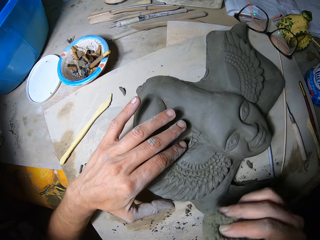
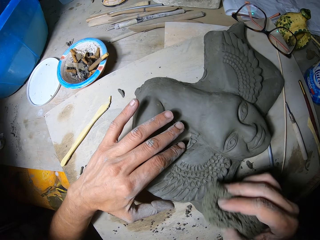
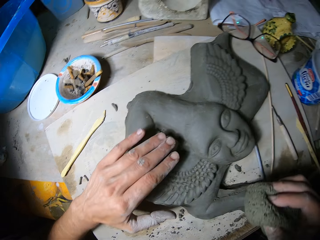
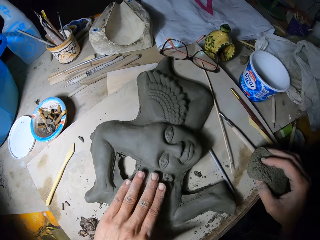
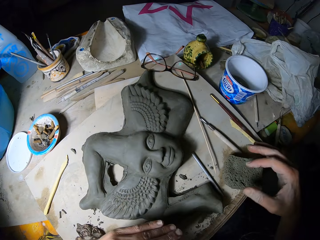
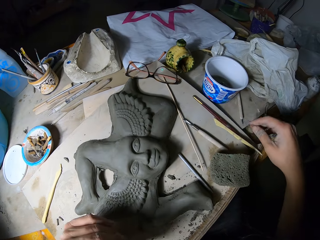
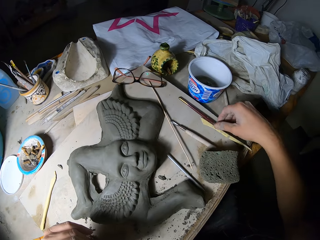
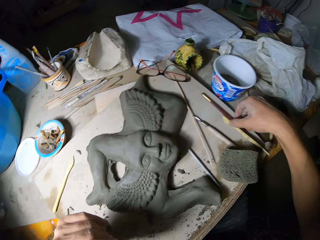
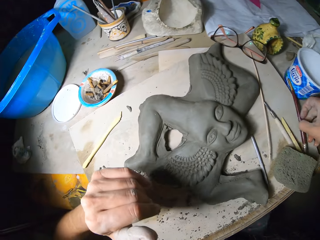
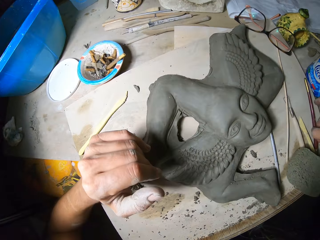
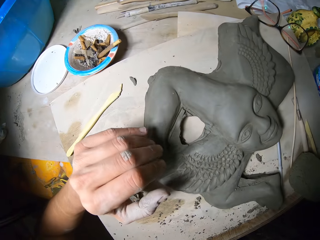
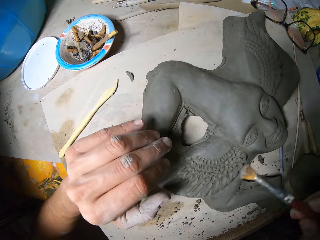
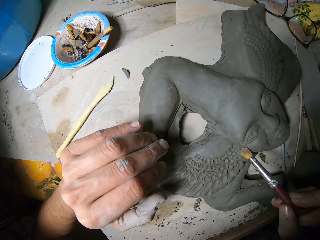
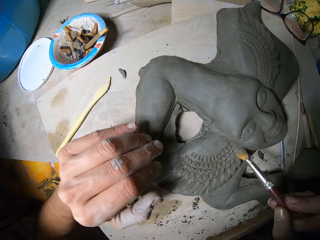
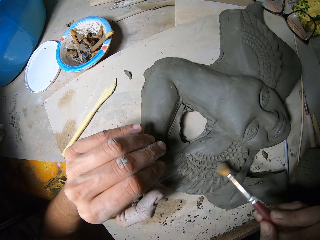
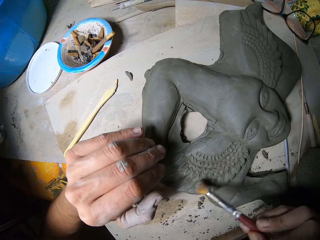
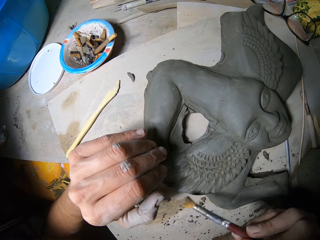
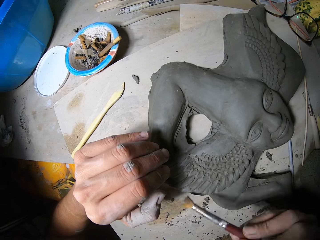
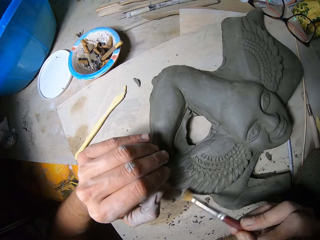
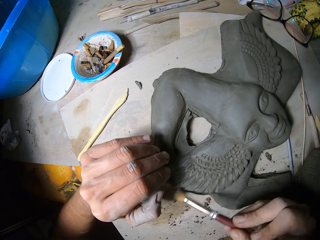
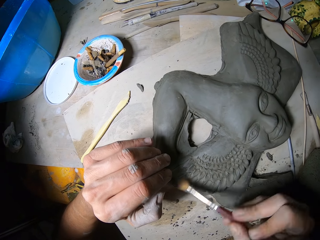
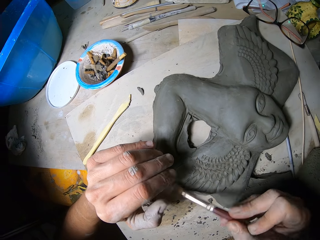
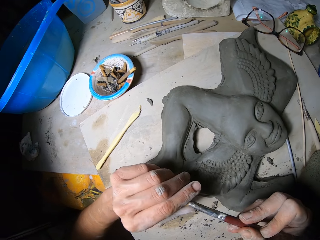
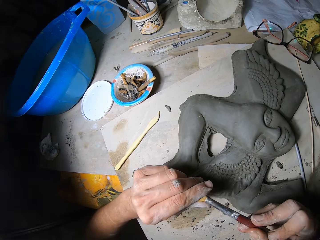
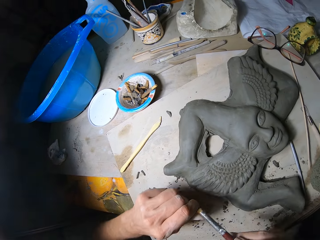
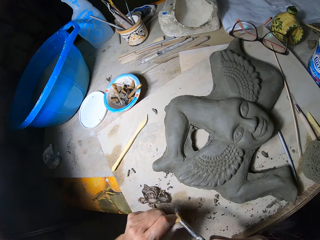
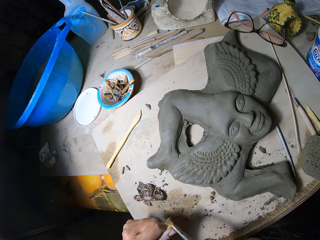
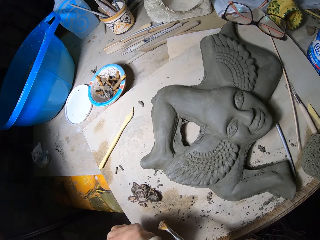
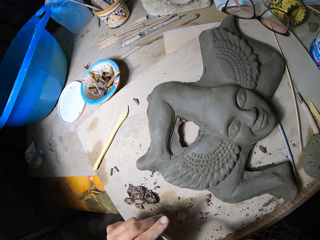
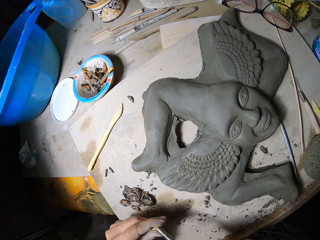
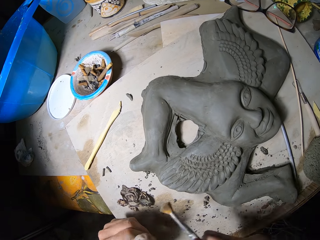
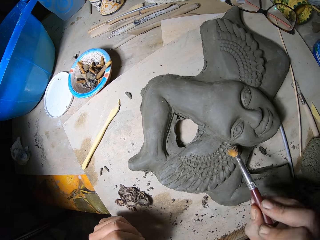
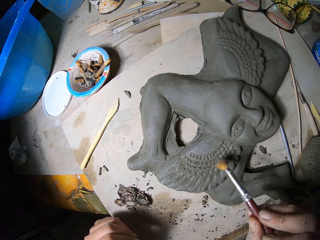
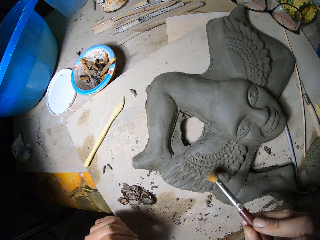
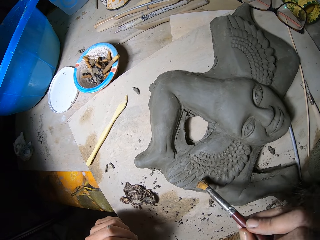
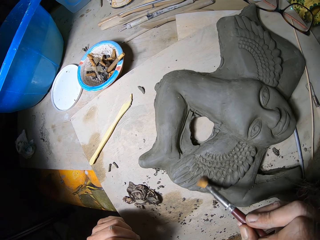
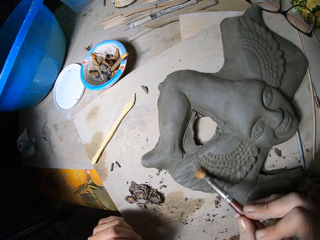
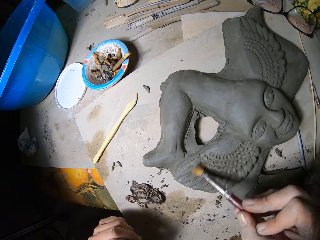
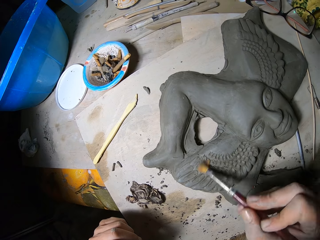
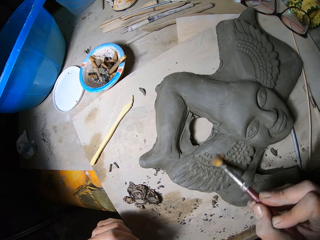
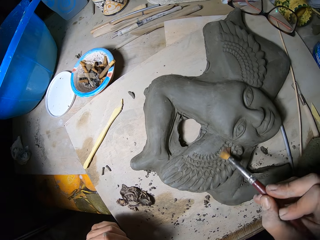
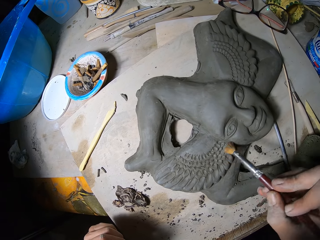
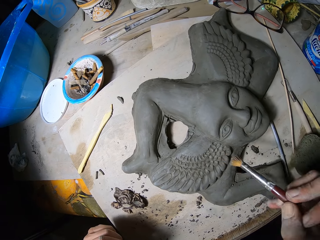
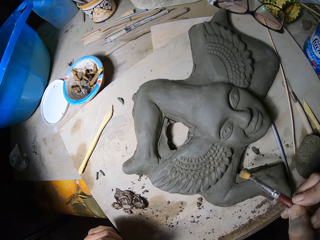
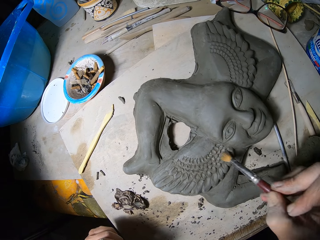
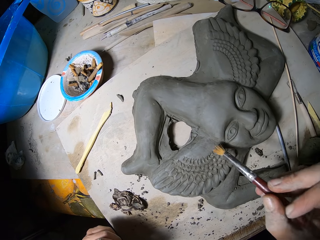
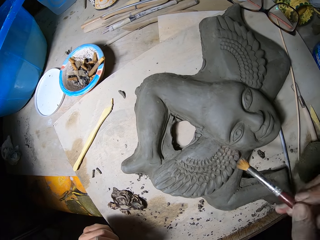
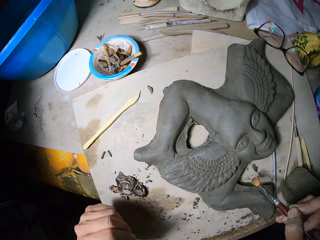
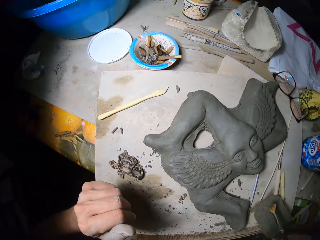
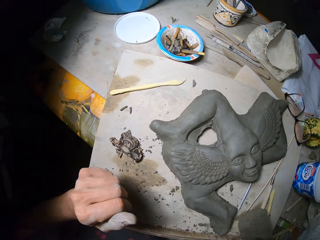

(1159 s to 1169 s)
The camera wearer wipes the clay figure with his left hand. He drops the sponge on the worktable with his right hand. He picks up a paint brush from the worktable with his right hand. He lifts the paint brush. He smoothens the clay figure with the brush in his right hand. He wipes the brush tip with his left hand. He moves both hands. He wipes the paint brush with the left hand. He smoothens the clay figure with the brush in his right hand.

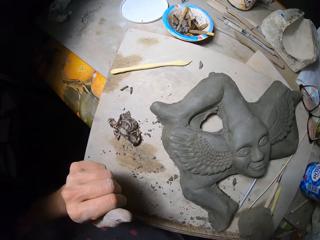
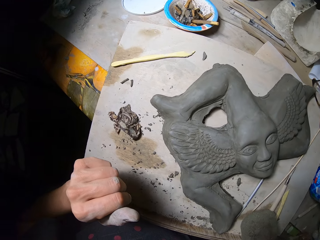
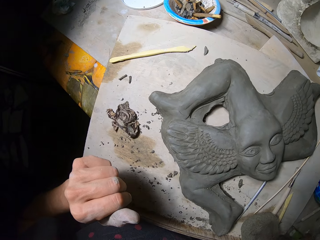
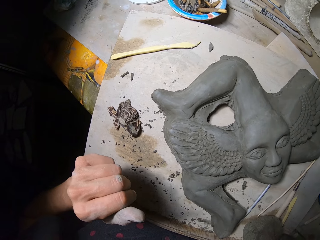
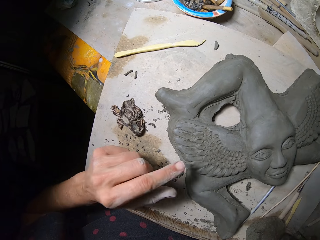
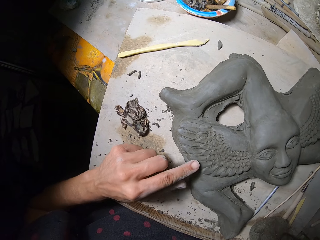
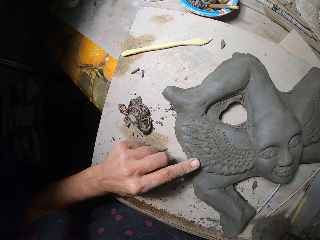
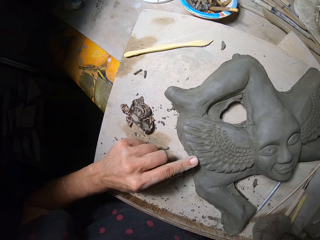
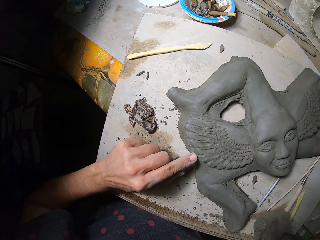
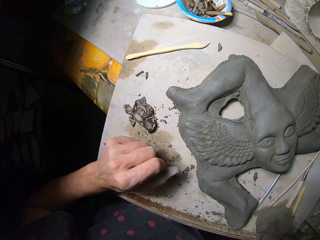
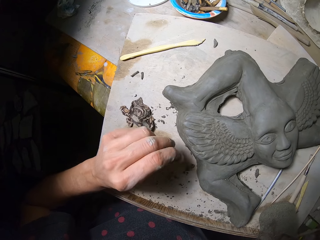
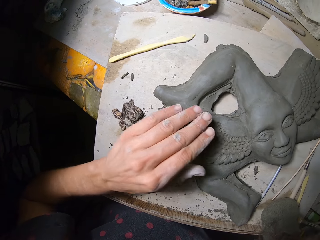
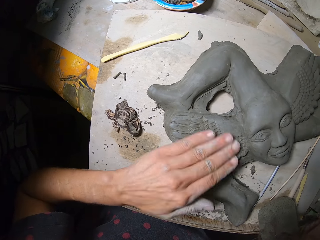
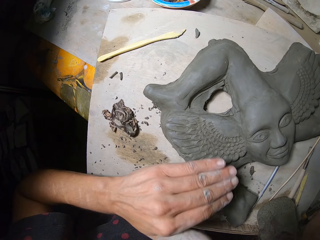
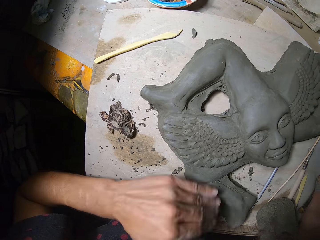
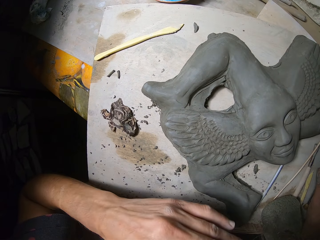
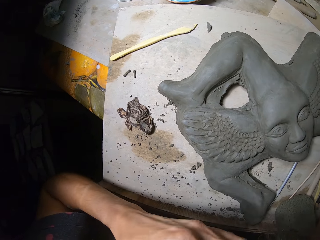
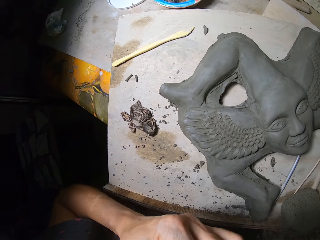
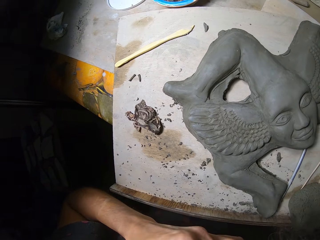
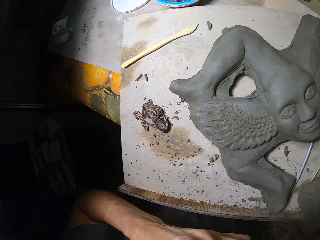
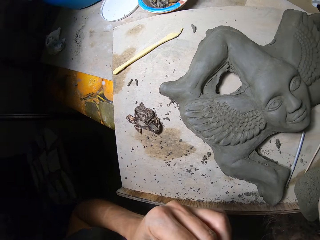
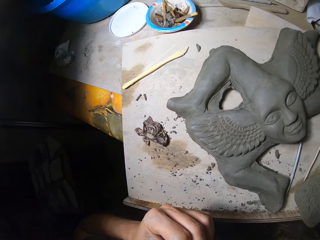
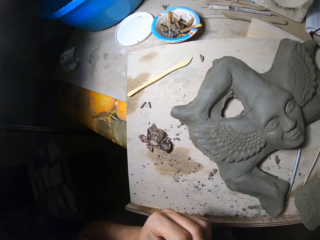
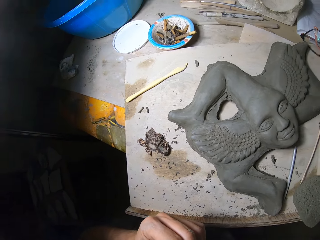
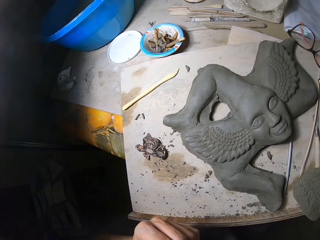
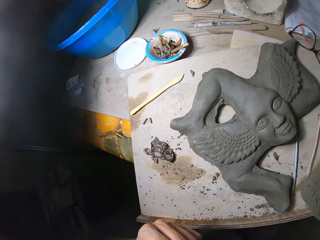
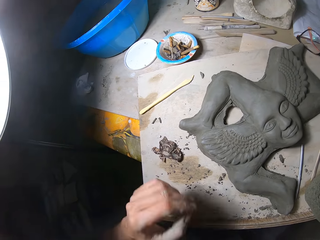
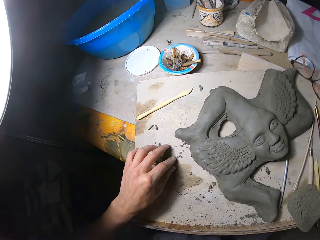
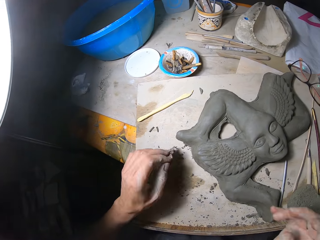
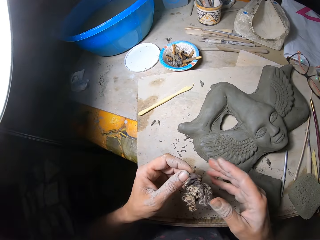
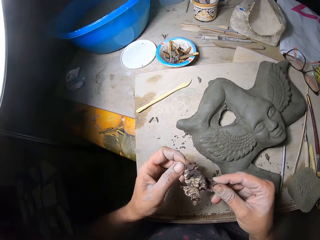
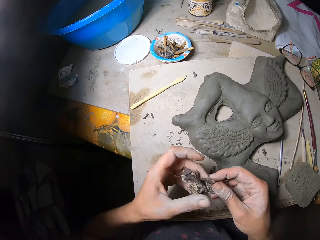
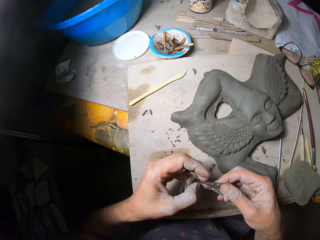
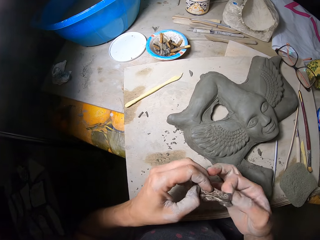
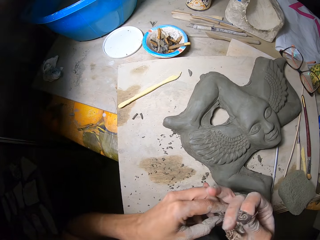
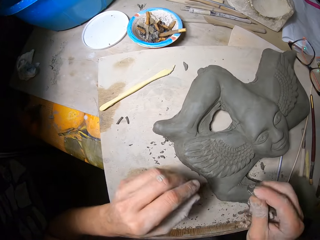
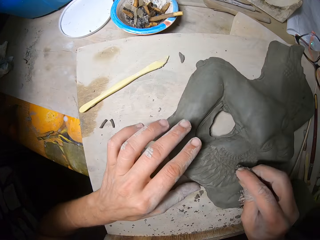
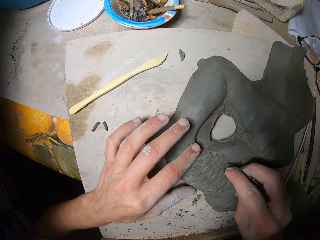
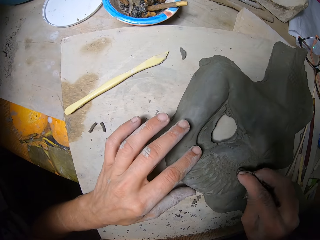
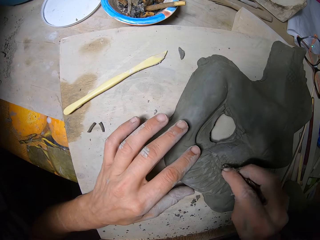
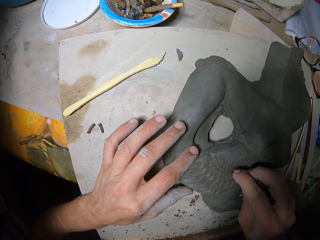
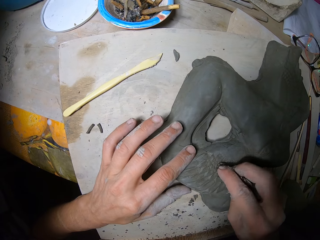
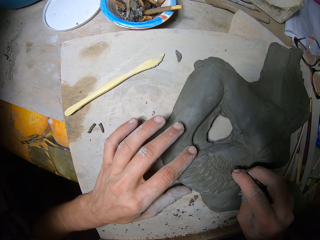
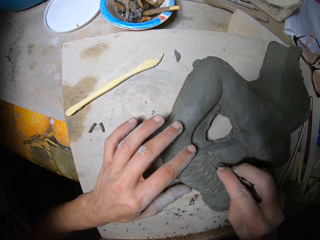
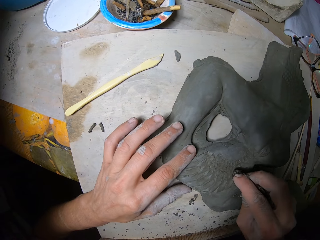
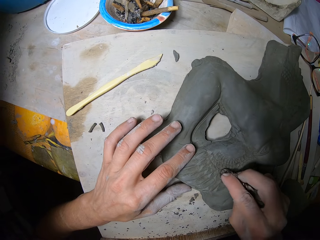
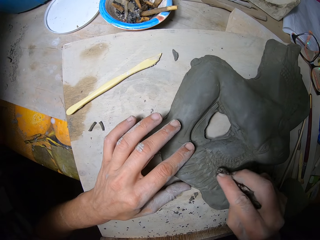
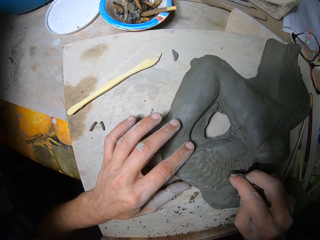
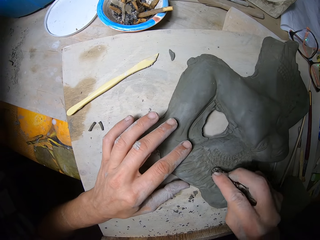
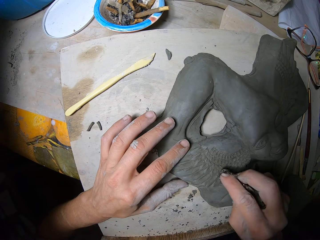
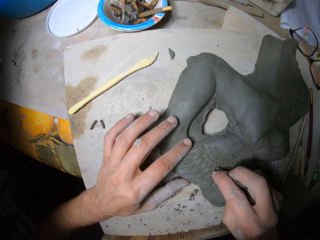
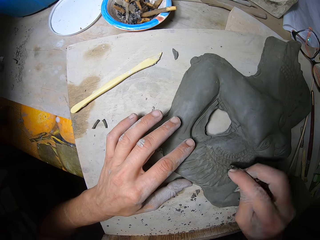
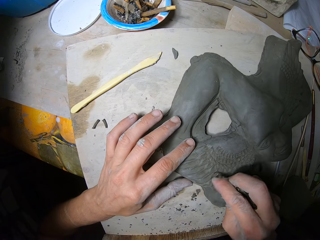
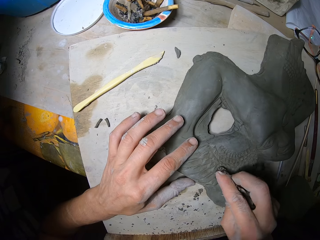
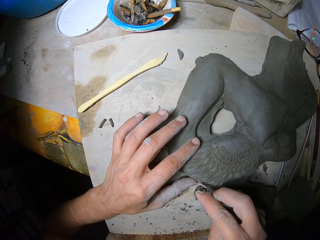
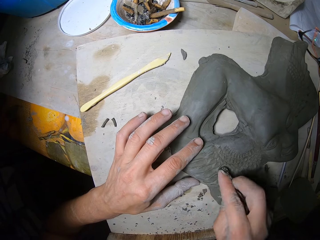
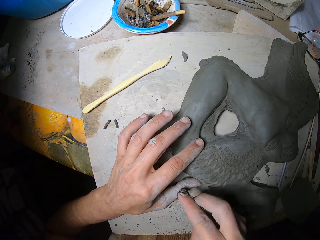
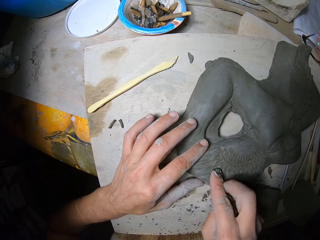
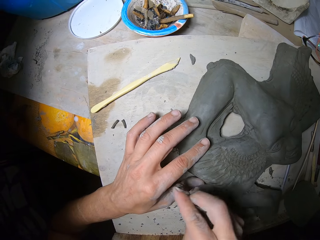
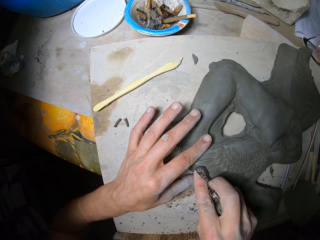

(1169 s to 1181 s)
The camera wearer blows the modelling clay. He touches the clay figure with his left hand. He wipes the clay figure with his left hand. He looks around the table. He picks up a rag from the worktable with his left hand. He passes the rag from his left hand to his right hand. He cleans the clay figure with the rag in his right hand and holds the clay figure with his left hand.
